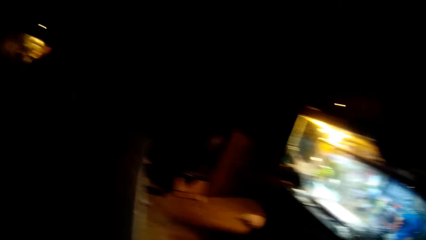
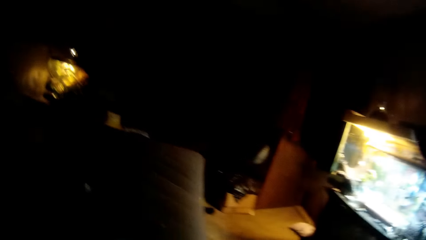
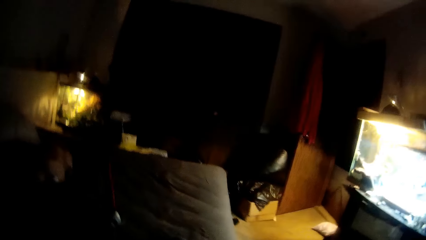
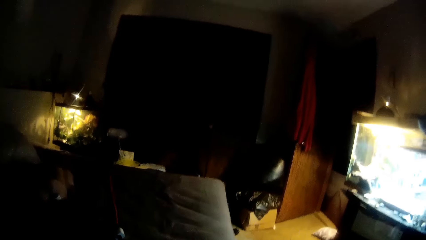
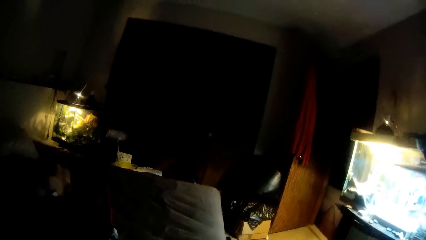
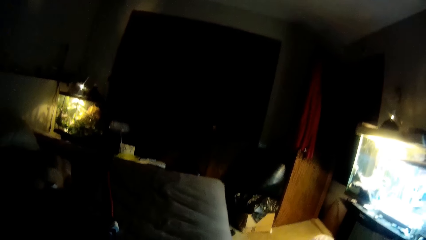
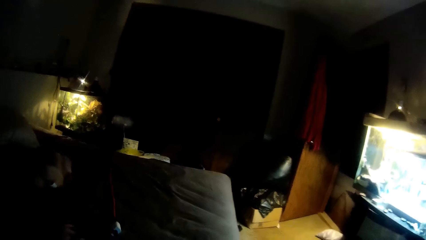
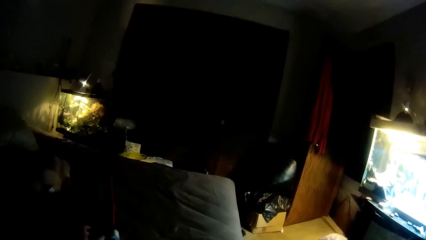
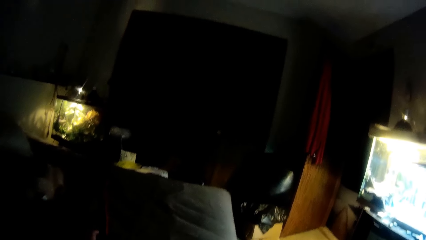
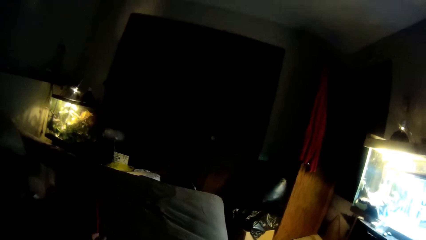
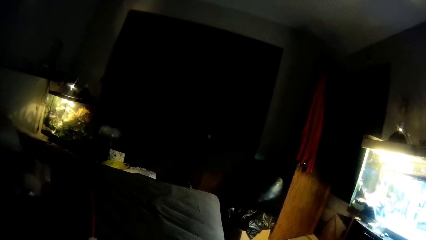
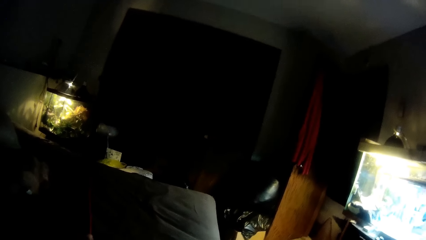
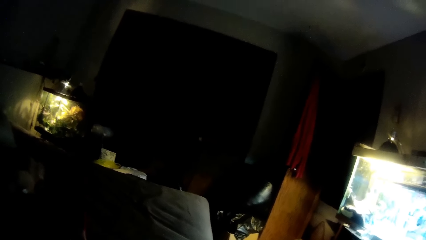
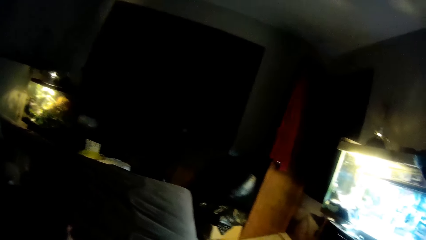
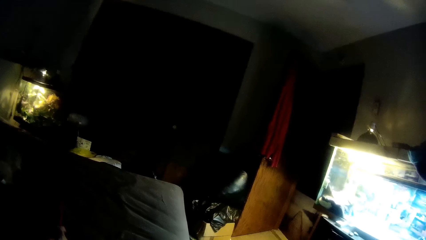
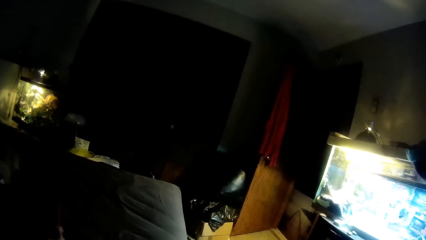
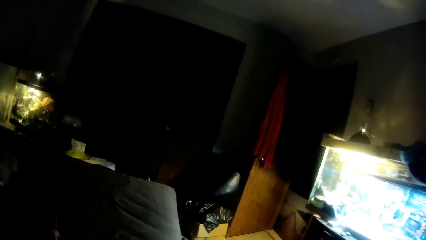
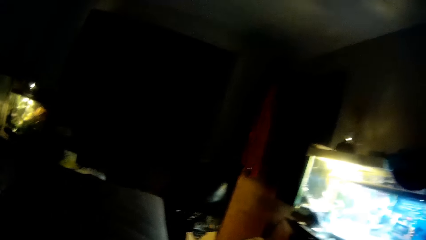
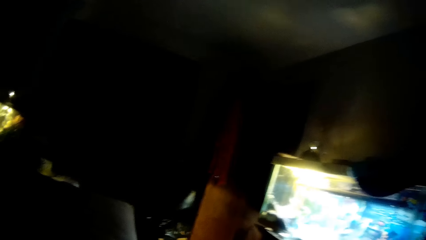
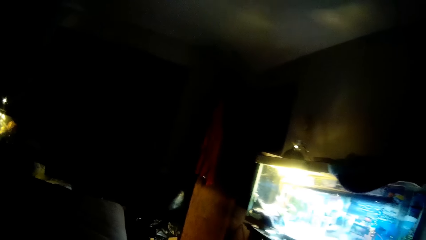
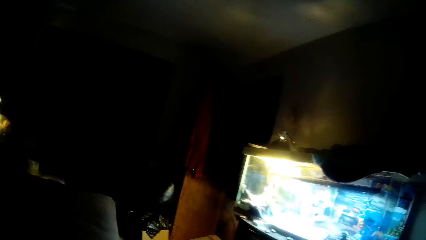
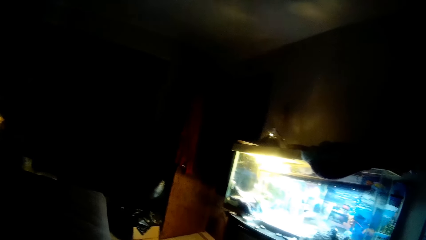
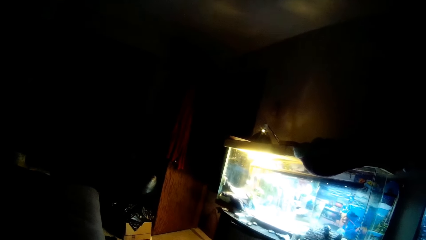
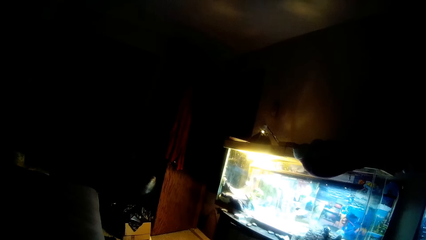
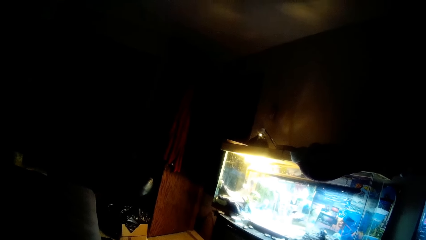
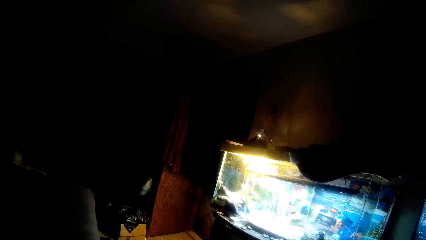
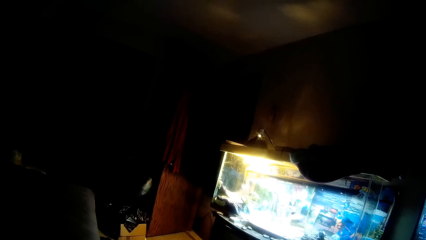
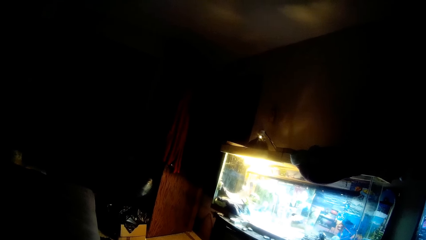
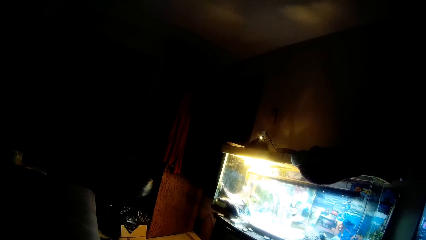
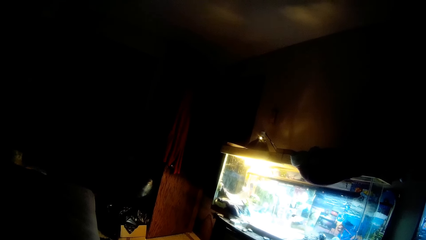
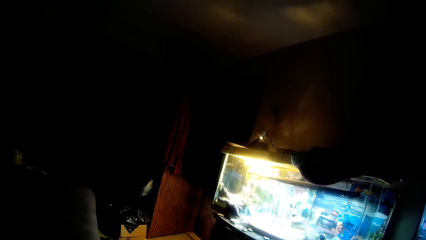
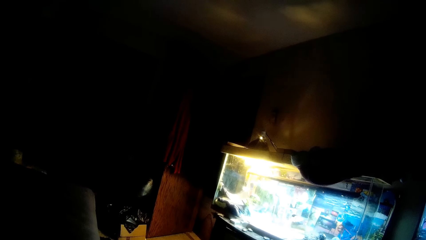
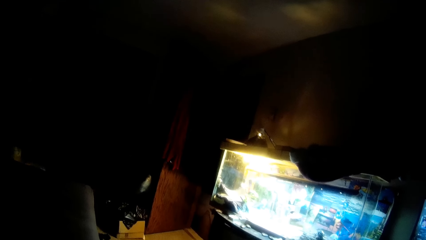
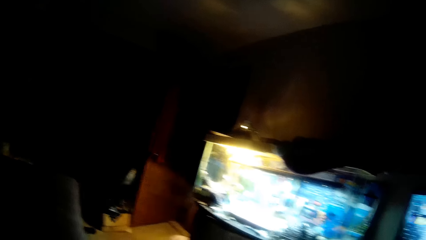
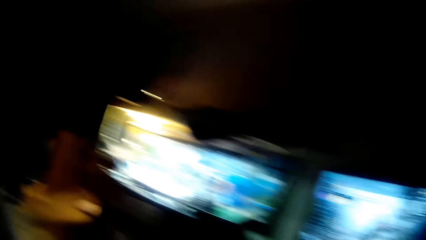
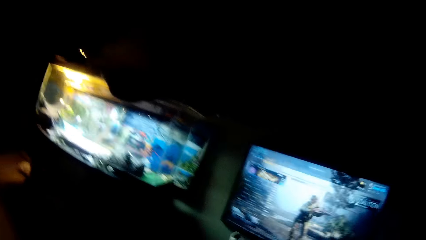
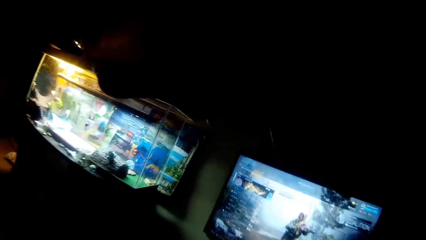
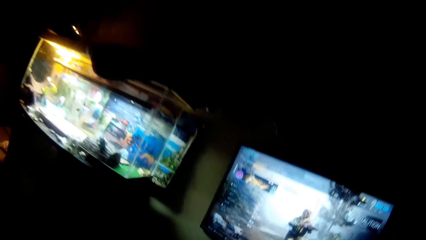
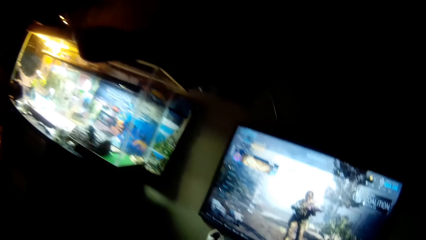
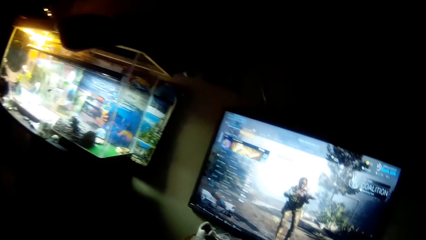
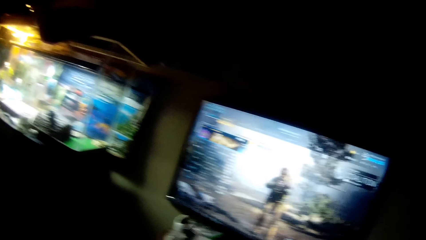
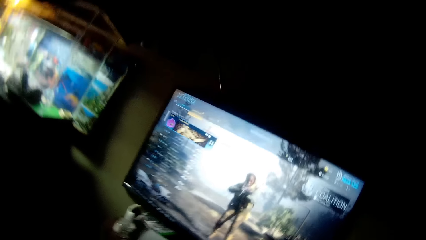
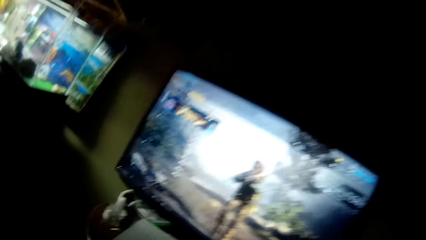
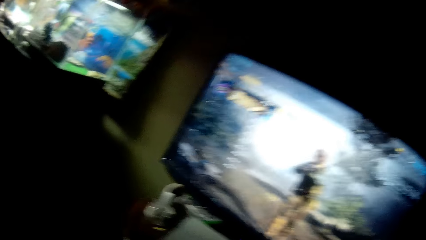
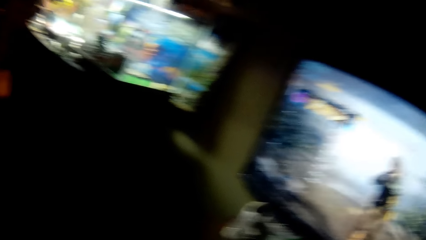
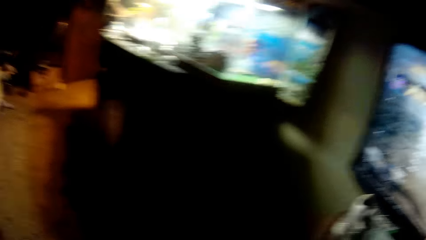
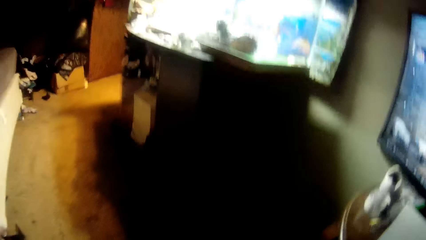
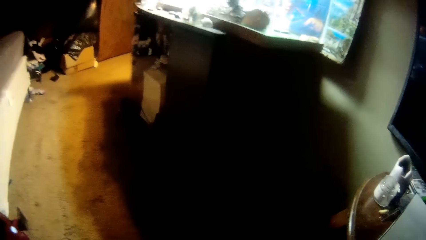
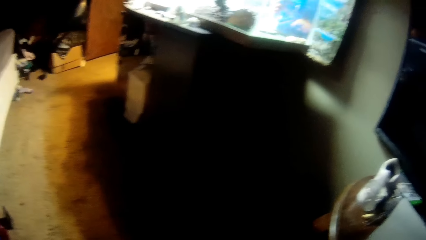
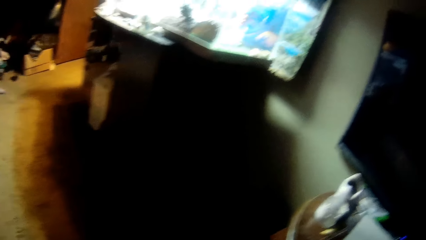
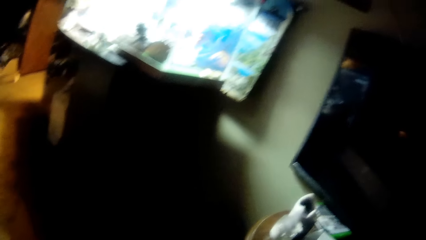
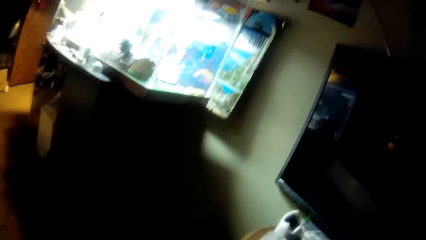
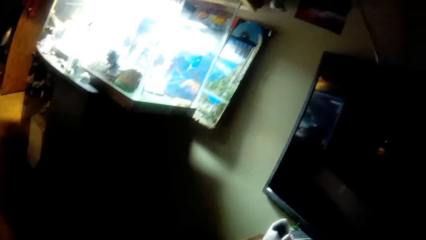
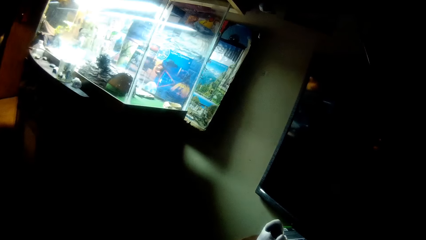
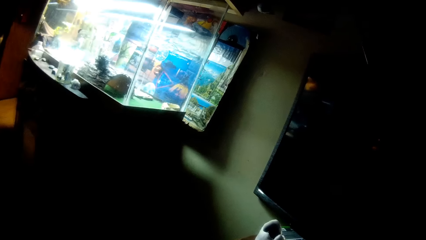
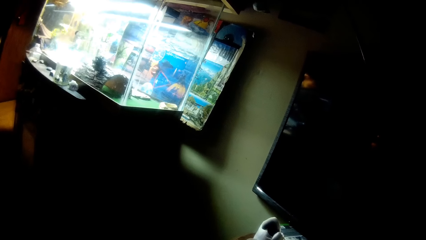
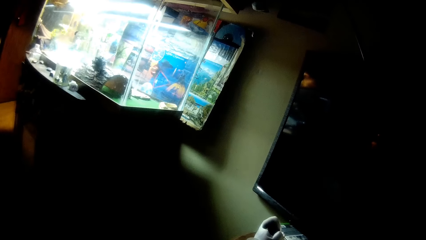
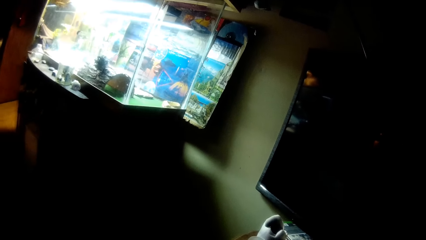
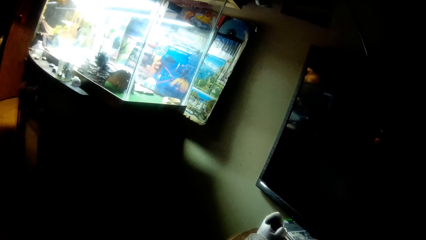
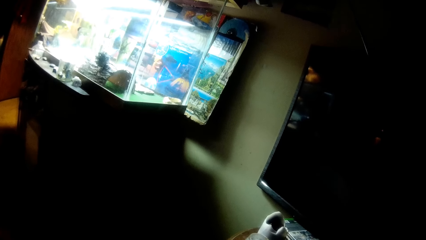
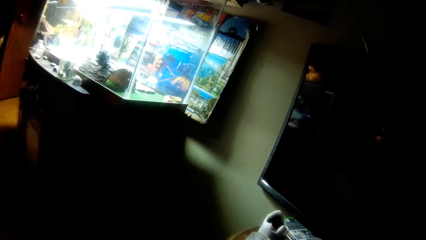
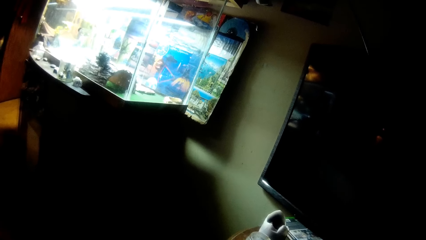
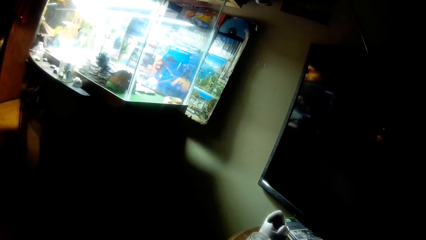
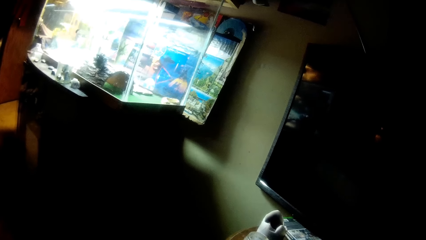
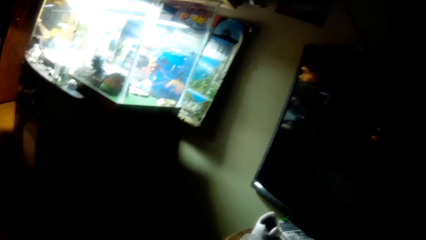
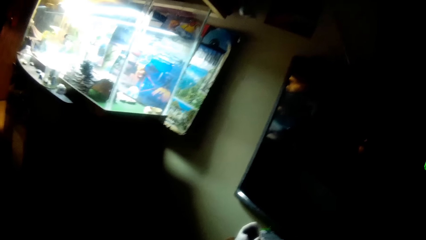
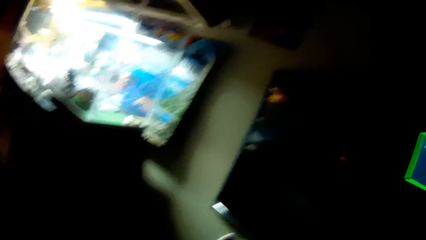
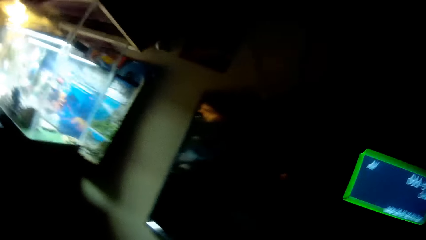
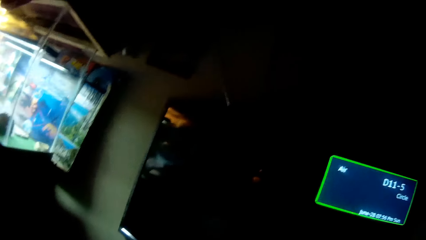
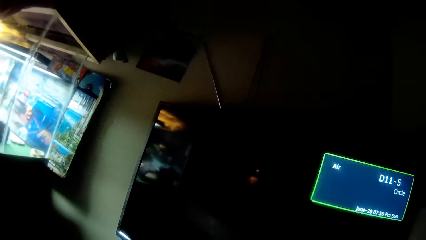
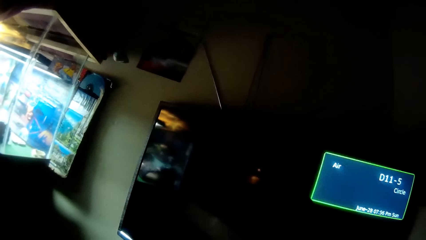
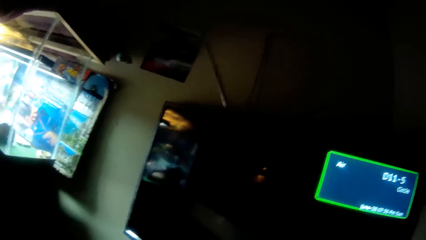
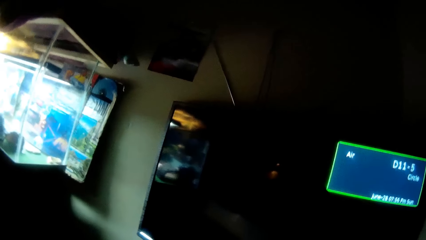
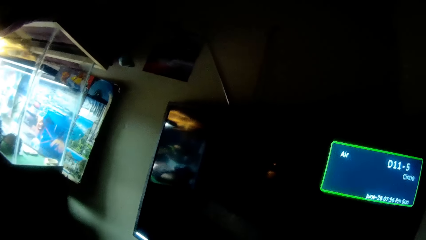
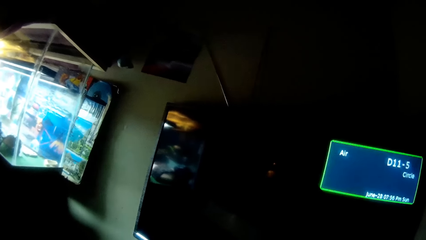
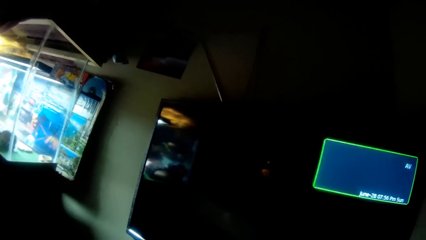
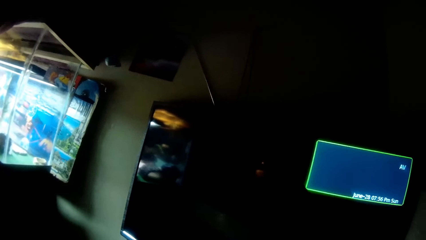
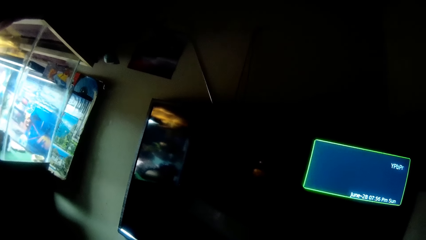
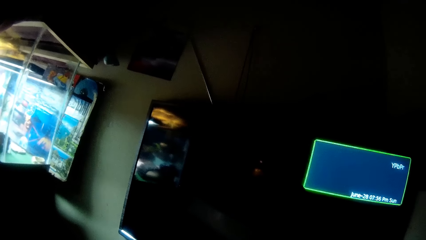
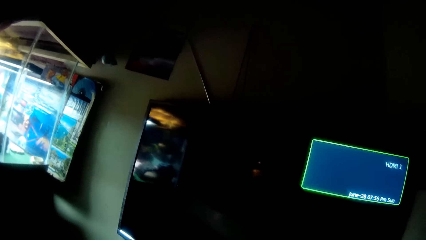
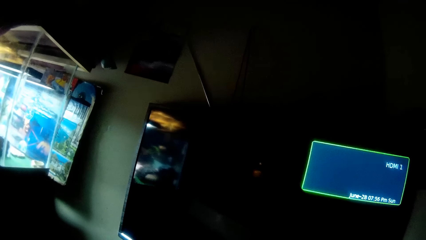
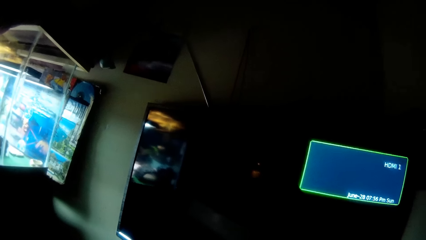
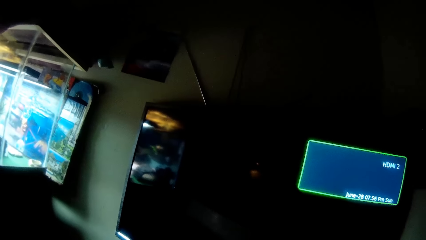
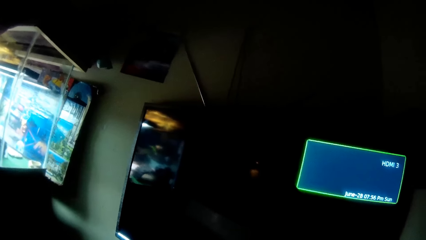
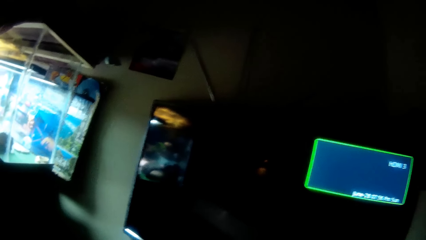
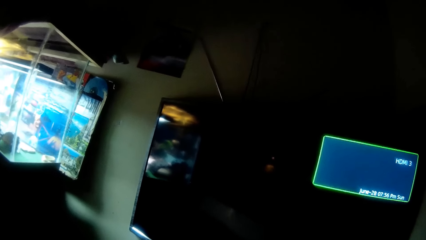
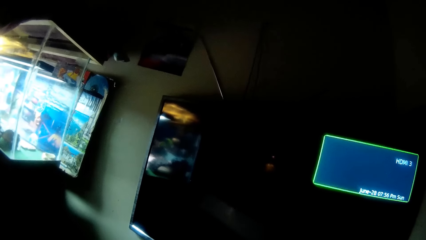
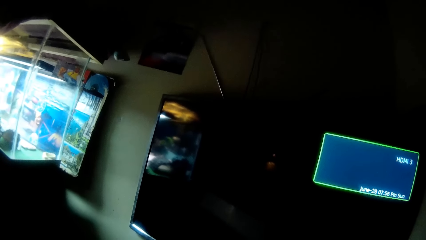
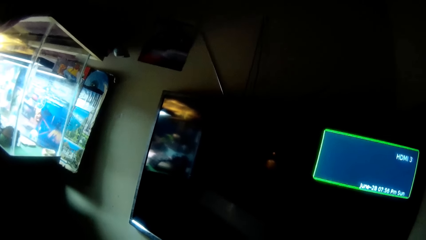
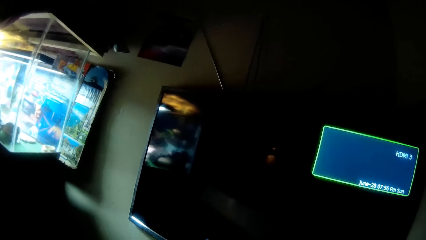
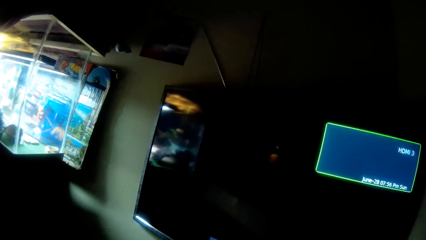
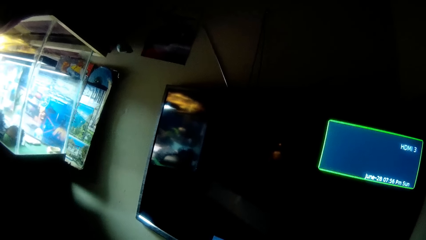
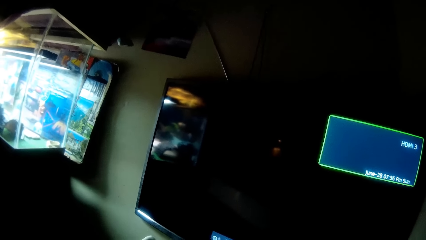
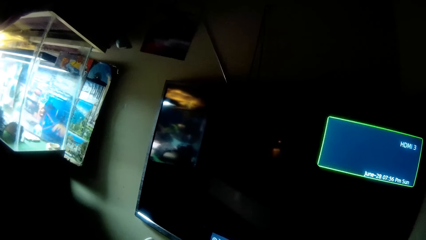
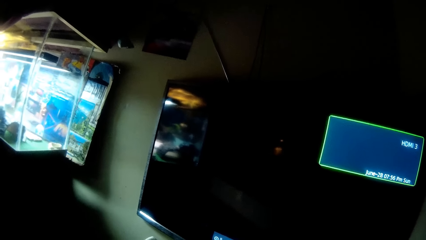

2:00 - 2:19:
The camera wearer picks up a cable from the bed with his left hand. He looks at the aquarium. He fixes the cable into the game. He selects a channel on the remote.
